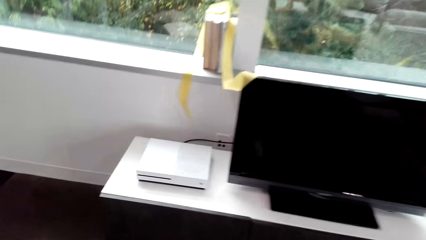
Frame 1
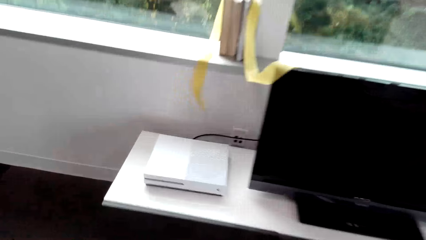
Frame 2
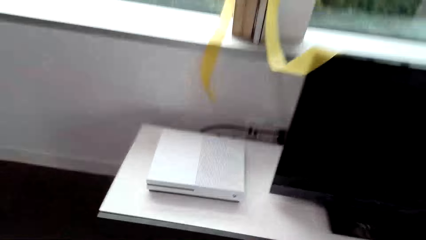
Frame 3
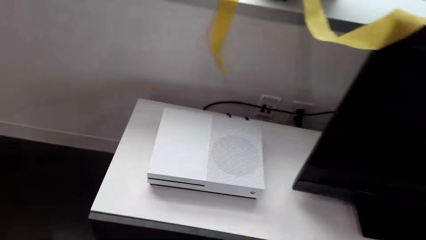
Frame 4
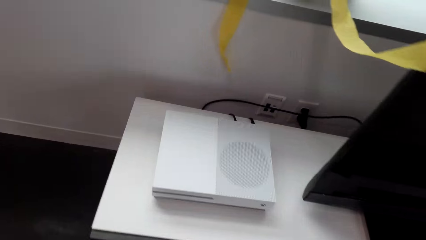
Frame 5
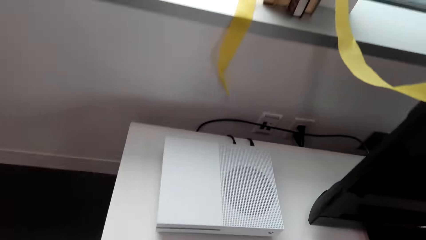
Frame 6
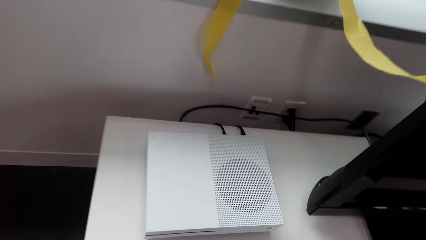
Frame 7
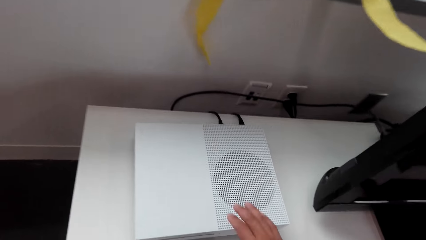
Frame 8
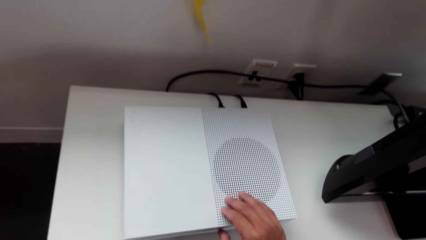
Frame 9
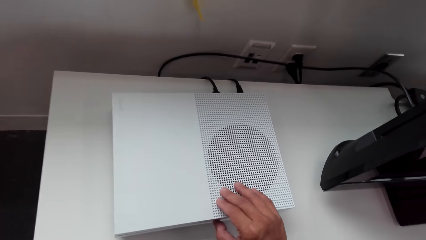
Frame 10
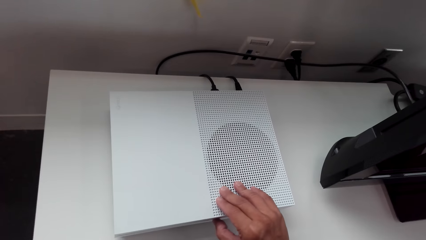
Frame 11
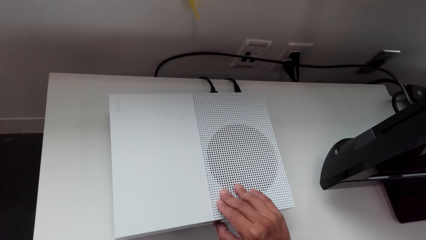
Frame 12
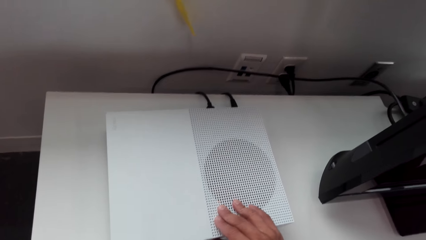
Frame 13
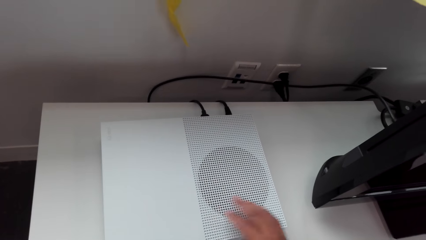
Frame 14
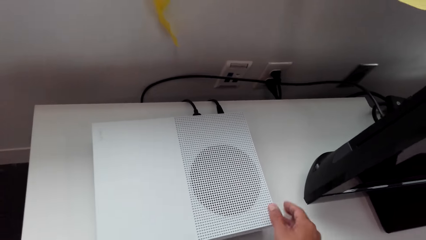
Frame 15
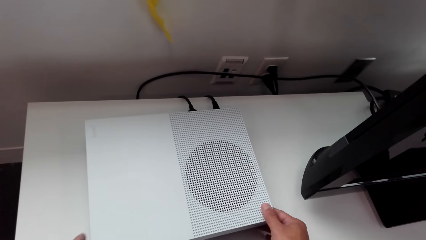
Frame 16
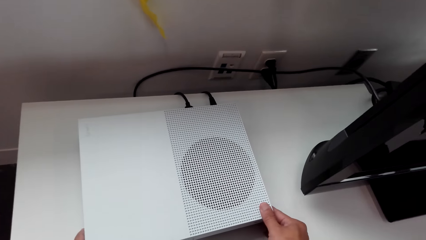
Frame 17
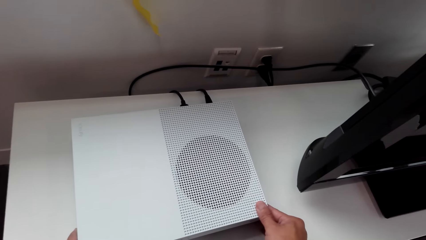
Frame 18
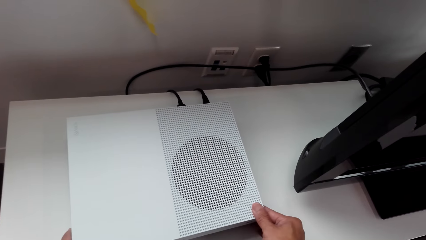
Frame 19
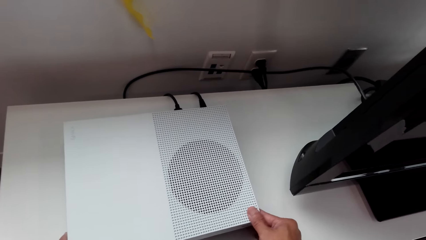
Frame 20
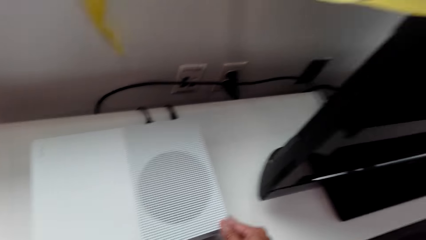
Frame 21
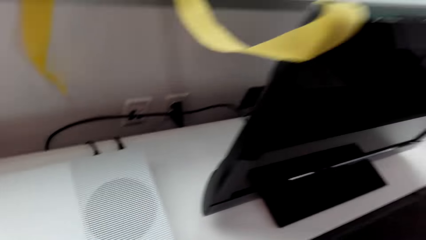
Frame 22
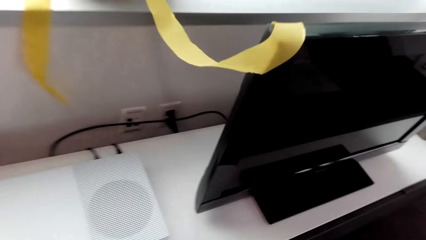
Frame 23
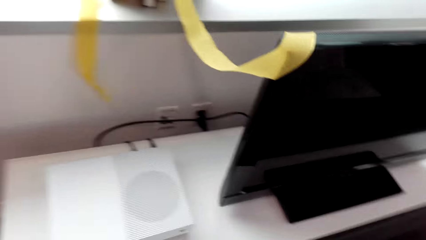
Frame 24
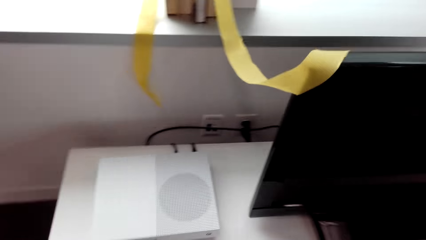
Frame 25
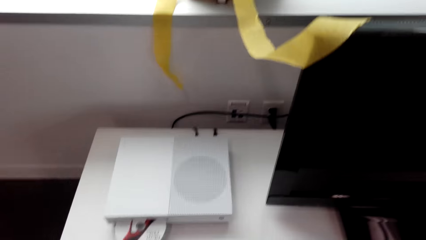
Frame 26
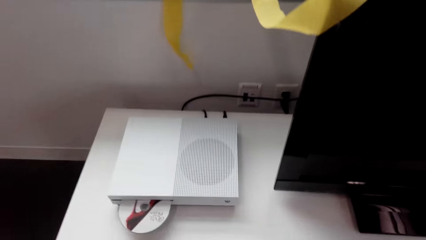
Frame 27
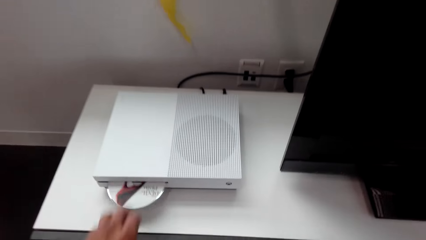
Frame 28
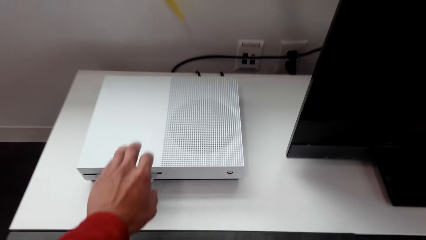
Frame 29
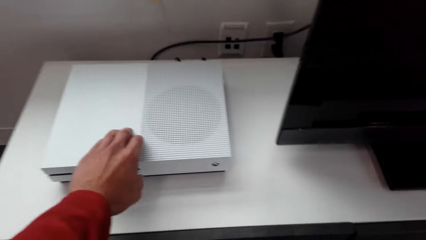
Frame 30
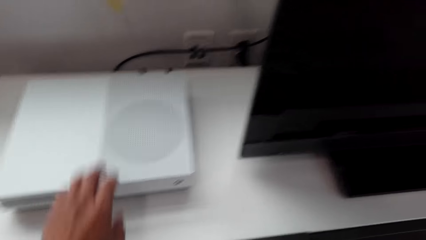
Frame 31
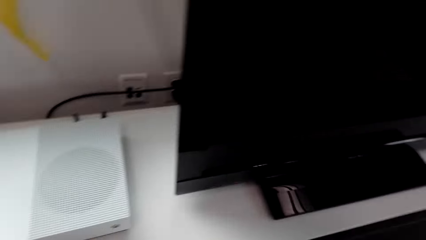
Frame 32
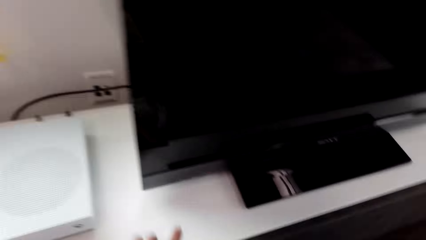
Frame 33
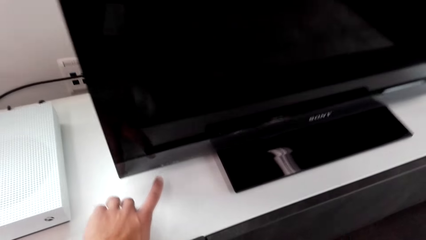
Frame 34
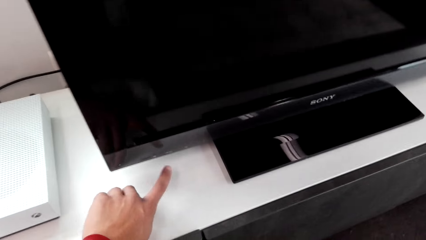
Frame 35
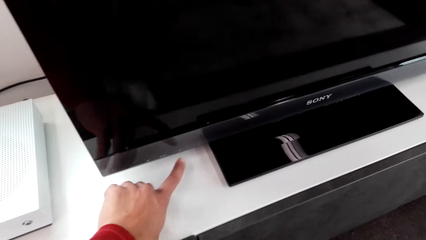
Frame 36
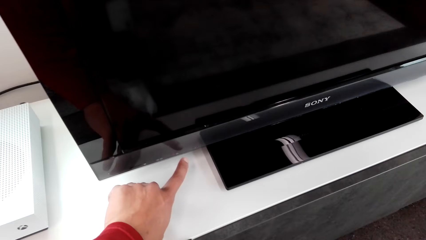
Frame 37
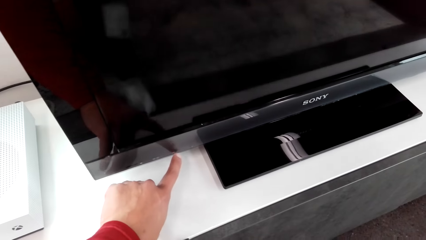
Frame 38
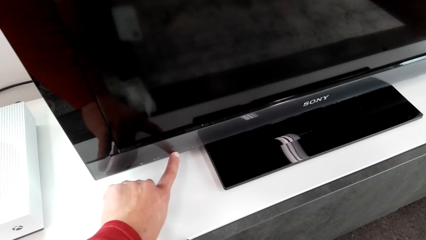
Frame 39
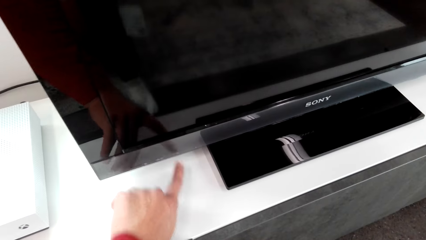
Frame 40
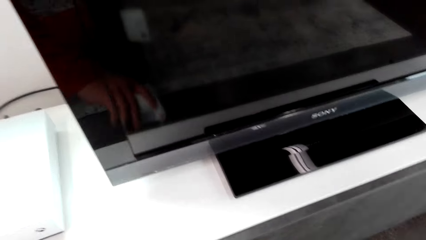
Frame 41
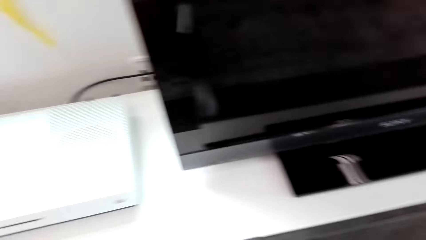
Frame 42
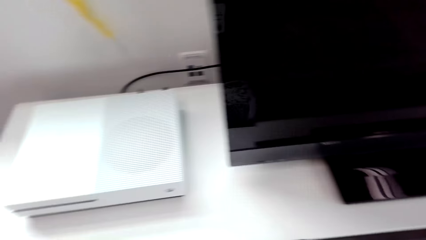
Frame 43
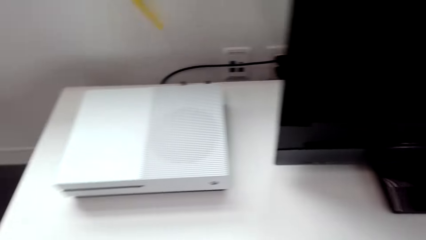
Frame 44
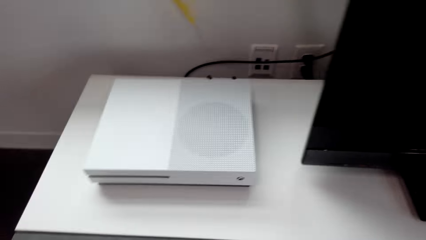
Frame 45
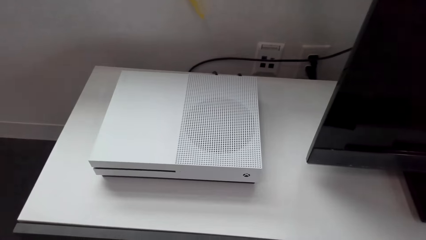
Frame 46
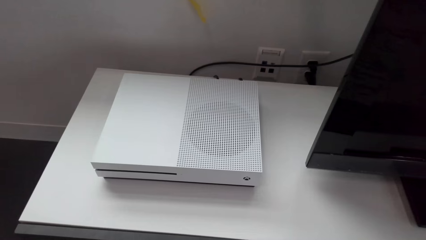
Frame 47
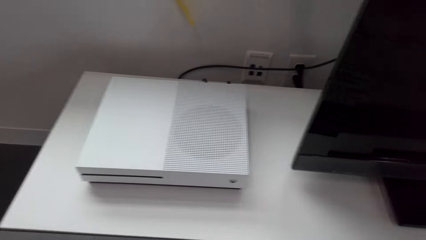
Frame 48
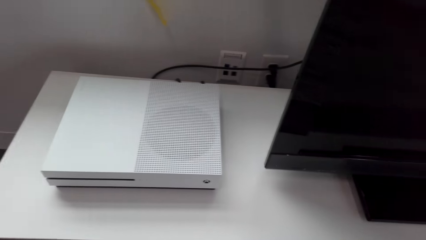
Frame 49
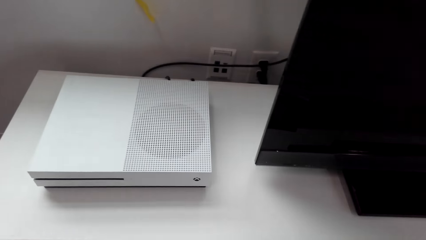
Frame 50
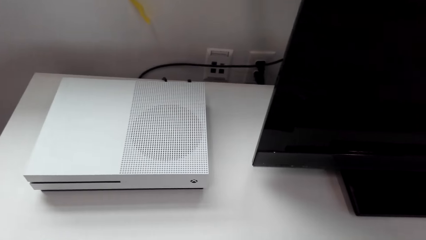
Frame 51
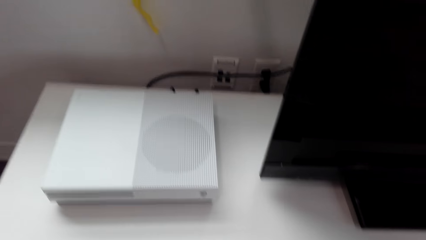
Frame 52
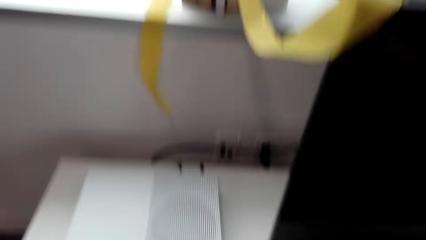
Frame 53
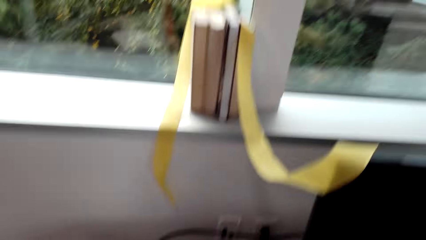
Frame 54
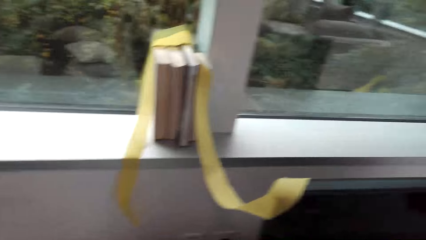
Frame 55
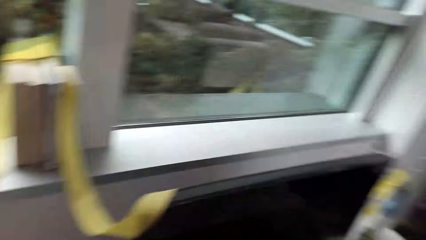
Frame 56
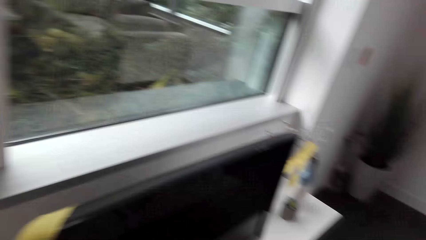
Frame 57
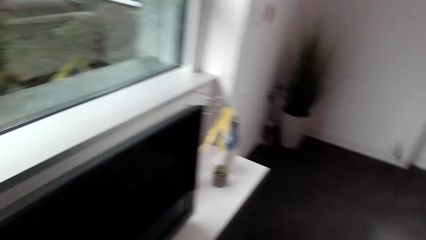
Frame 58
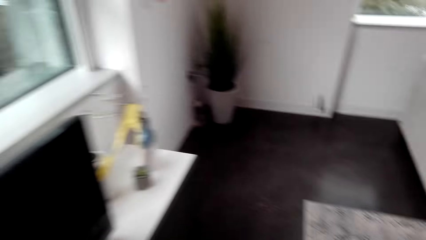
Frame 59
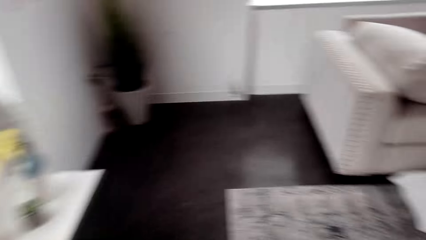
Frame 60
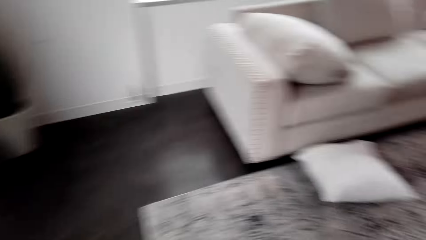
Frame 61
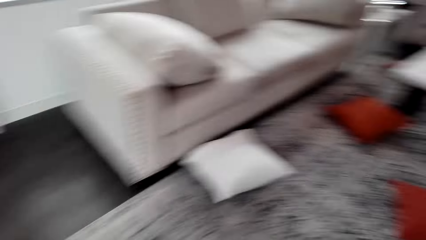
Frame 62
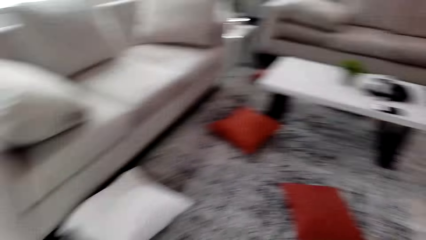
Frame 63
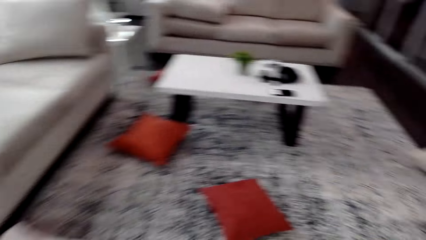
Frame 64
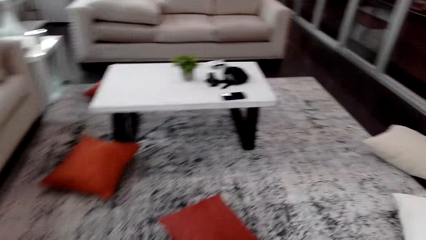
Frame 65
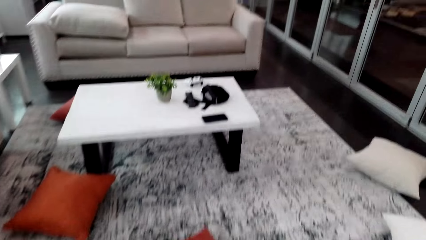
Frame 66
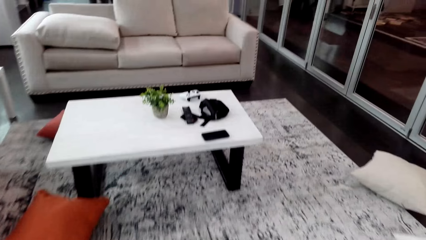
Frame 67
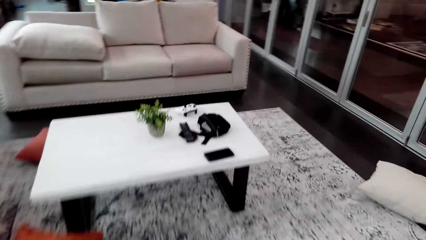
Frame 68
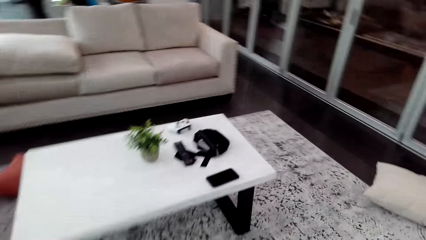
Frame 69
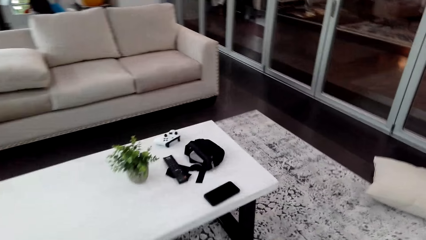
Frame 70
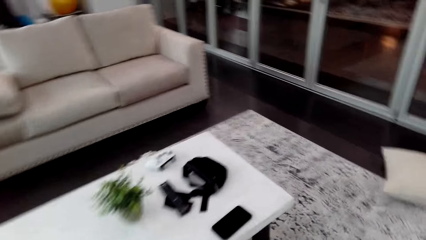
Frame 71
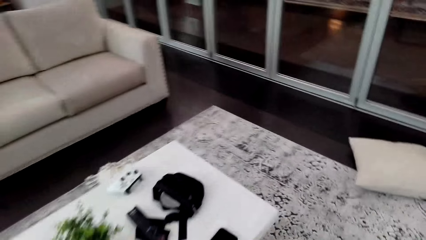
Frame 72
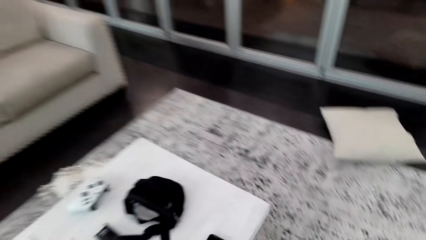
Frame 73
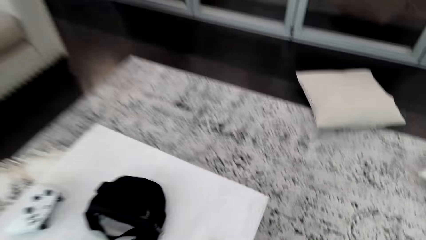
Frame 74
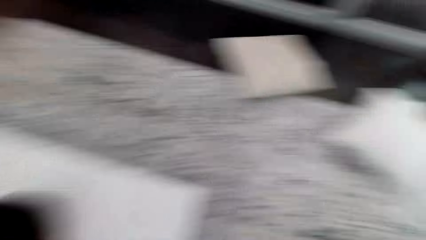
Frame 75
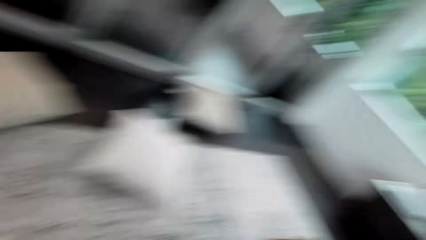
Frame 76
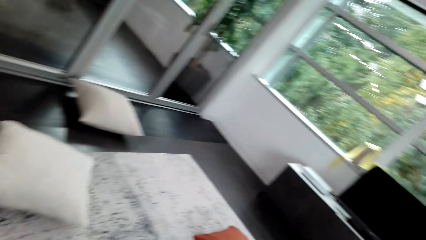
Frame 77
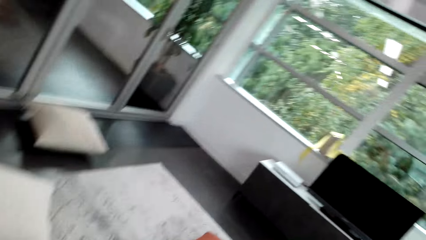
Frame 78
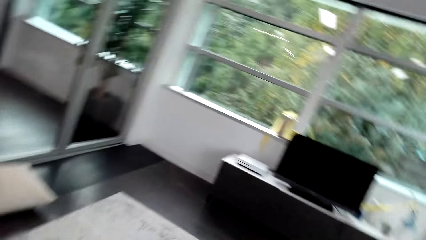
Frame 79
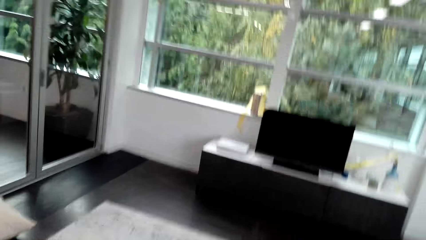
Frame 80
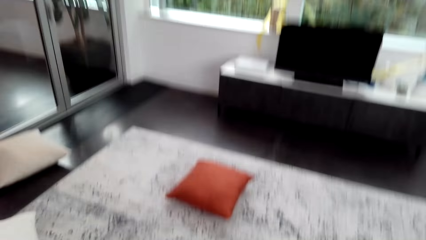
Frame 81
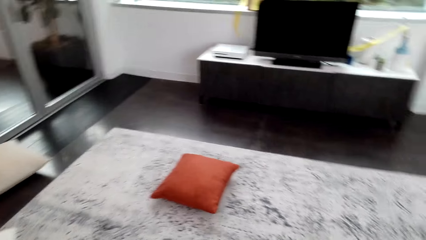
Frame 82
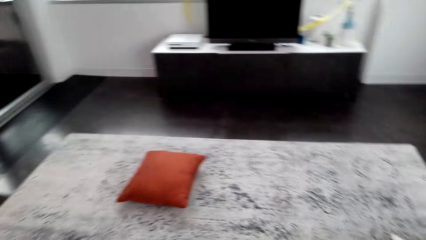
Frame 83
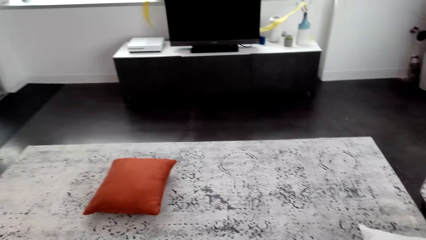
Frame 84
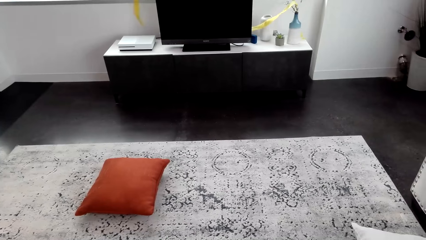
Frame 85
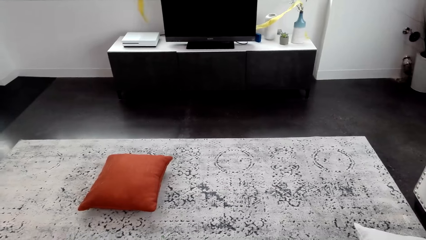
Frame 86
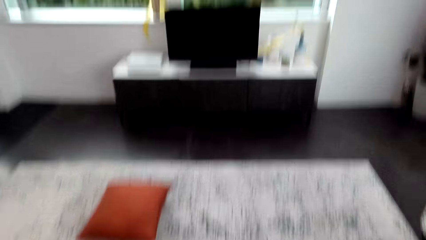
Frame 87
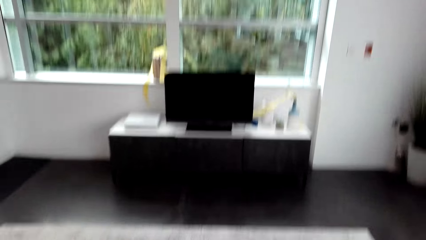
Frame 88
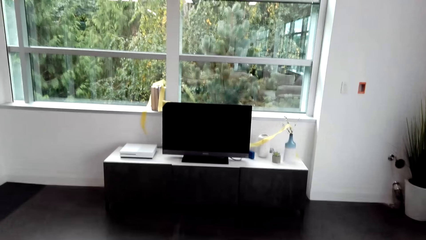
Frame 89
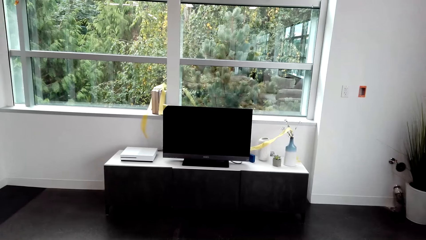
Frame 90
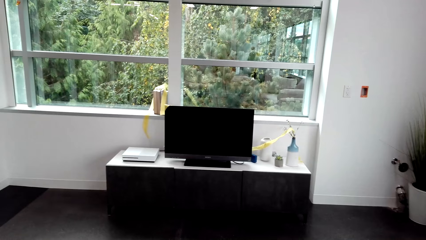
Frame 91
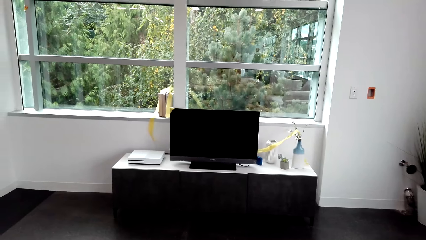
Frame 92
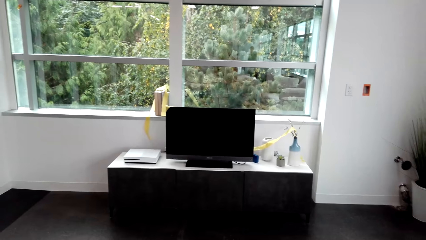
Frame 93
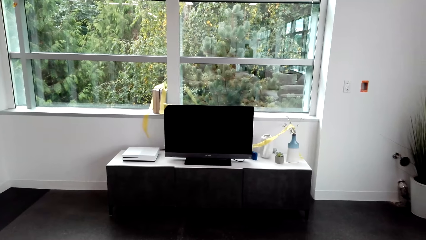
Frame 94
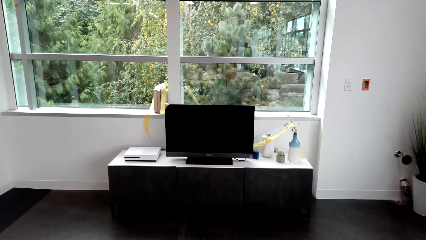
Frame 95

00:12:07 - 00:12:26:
The camera wearer touches something. They touch the screen of the television. They walk round the room.
